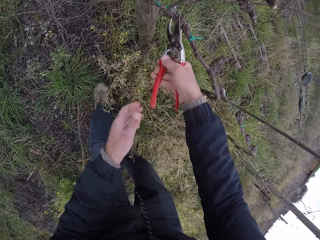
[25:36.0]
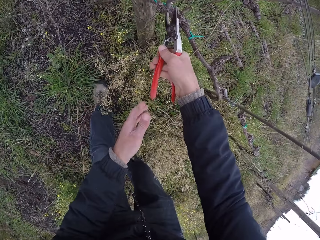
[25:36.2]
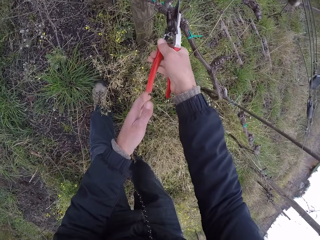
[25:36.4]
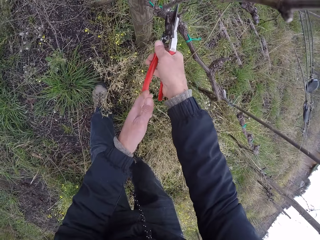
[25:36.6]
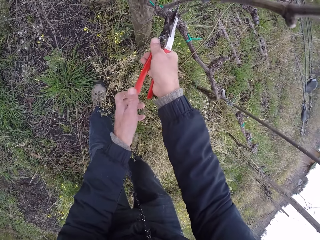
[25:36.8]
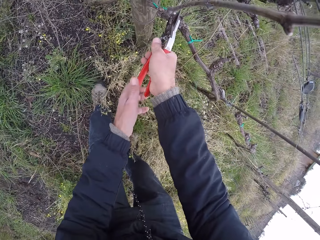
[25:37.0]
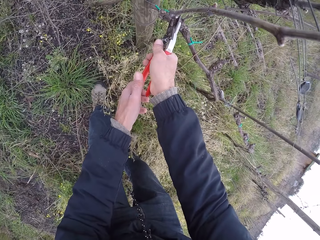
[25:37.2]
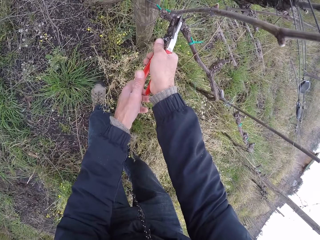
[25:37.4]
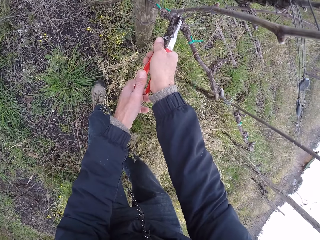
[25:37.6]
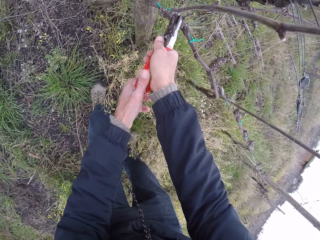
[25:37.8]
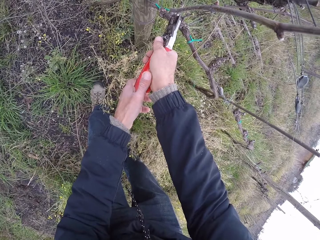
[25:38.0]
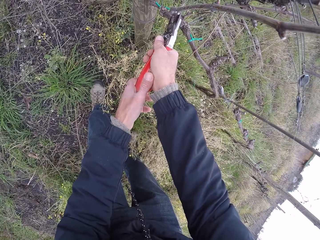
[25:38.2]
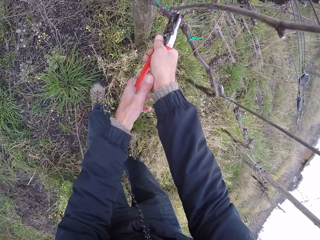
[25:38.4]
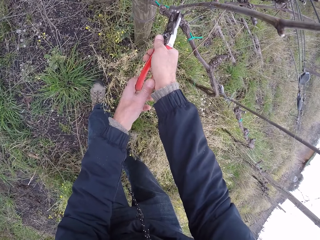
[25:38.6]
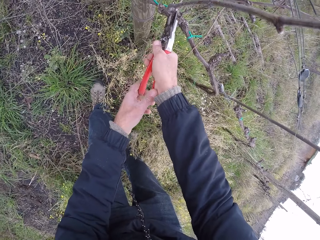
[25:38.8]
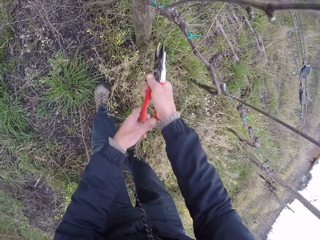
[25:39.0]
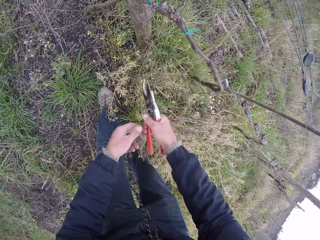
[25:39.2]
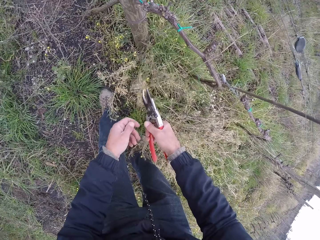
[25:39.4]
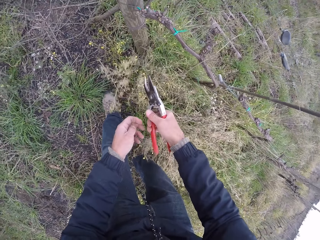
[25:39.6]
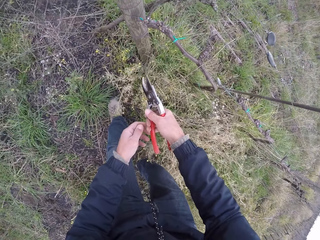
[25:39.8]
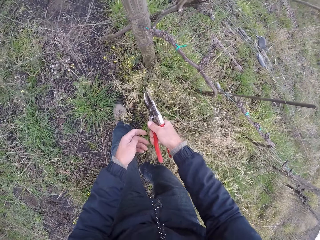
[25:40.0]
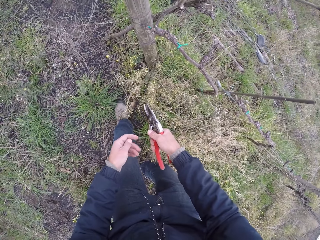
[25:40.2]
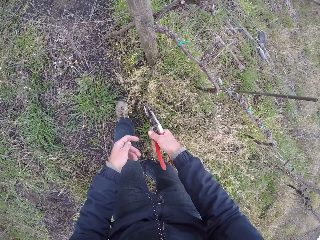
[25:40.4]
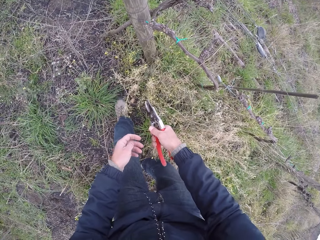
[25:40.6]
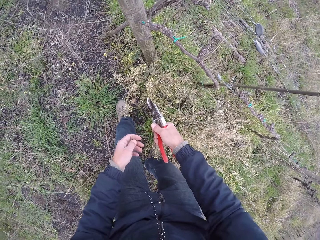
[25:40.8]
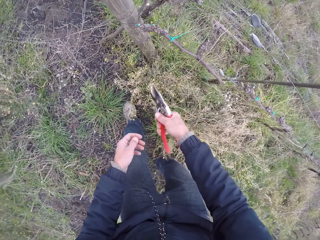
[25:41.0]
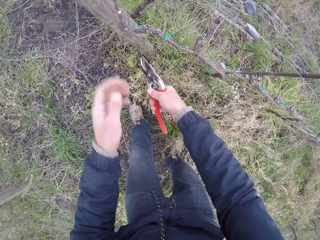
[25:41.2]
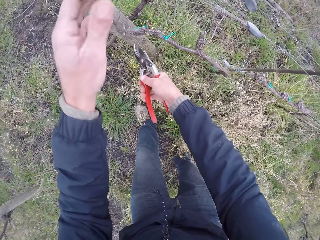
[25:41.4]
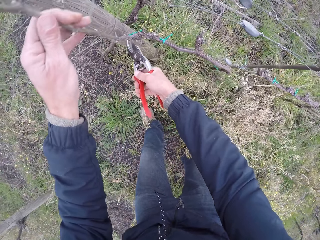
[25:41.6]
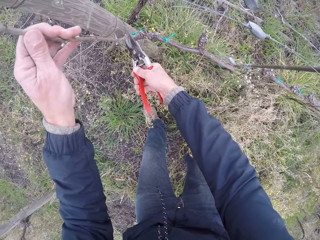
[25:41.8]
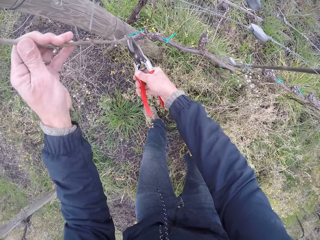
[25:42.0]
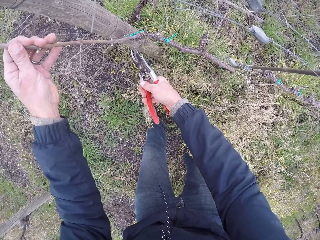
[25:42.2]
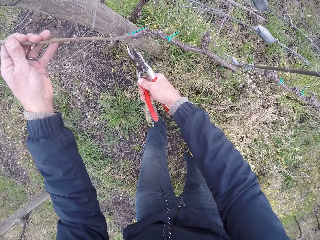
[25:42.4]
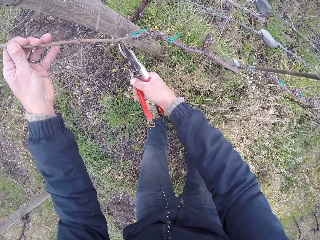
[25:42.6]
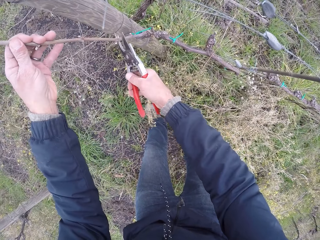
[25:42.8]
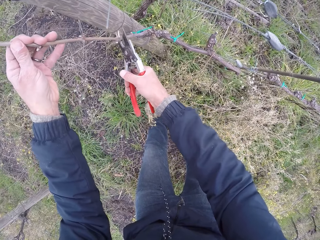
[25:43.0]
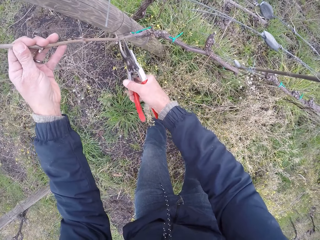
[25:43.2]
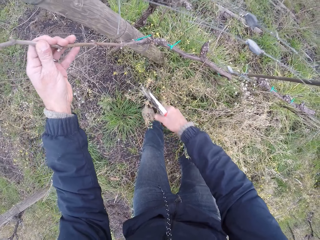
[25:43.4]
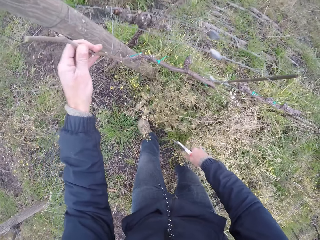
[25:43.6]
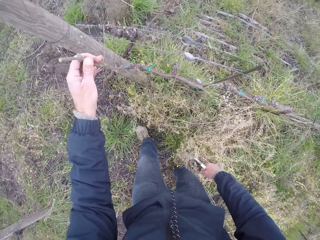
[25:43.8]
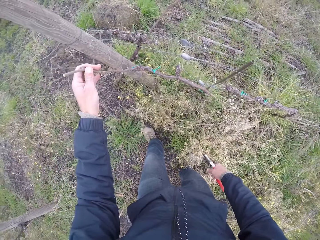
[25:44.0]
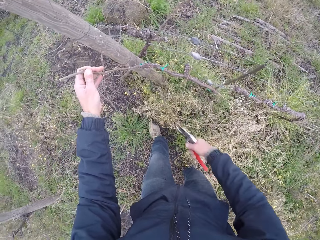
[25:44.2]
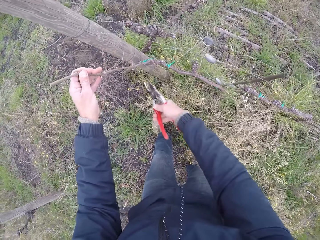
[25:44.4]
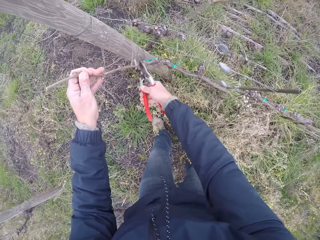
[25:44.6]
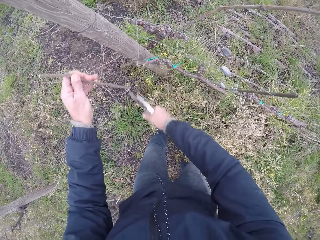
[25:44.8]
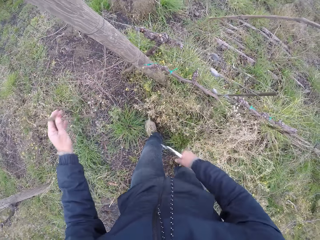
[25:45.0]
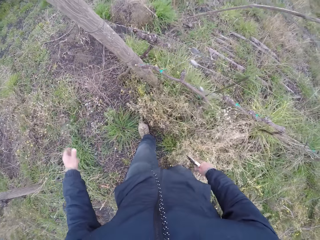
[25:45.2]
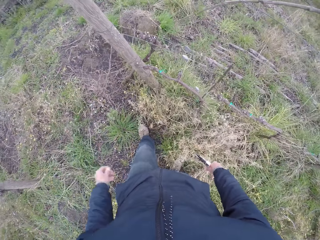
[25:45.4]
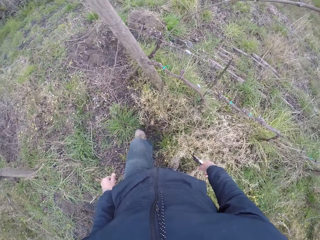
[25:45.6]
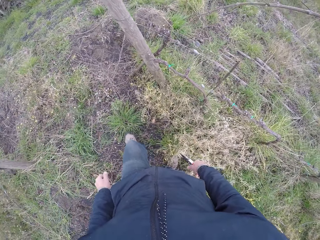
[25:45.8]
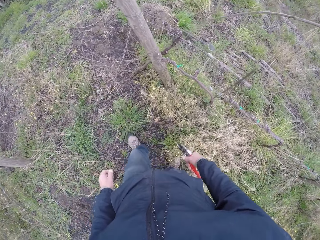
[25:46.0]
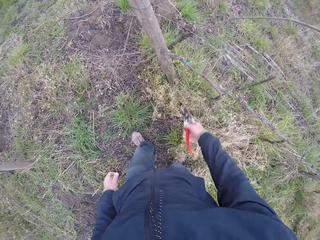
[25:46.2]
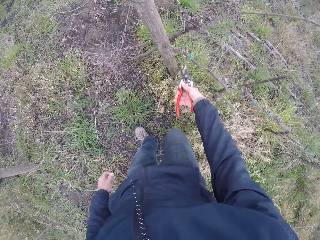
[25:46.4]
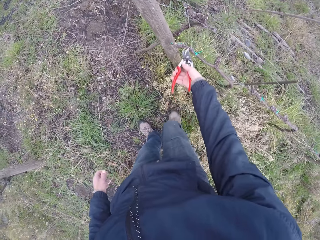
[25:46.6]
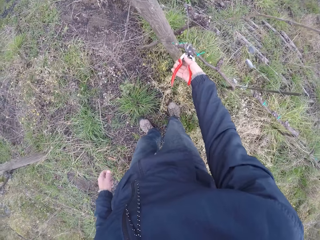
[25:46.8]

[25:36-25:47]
The camera wearer places the wire cutter or prune cutter on the branch with his right hand. He places his left hand on the wire cutter in his right hand. He removes the prune cutter from the fence. He places his left hand on a branch. He holds the branch with the left hand. He pulls the branch with his left hand. He places the wire cutter on the branch with his right hand. He removes the prune cutter from the branch. He cuts the branch with the wire cutter in his right hand. He drops the branch on the ground with his left hand.

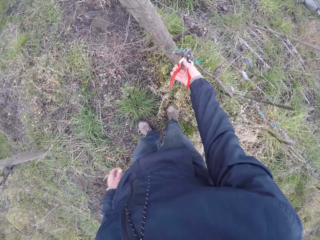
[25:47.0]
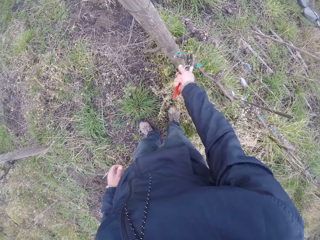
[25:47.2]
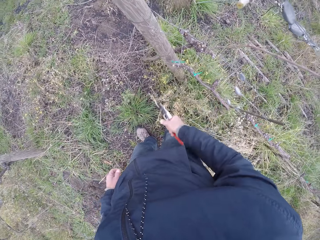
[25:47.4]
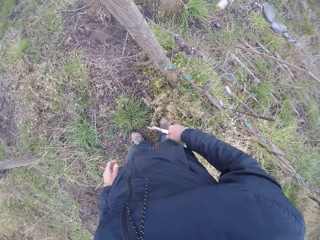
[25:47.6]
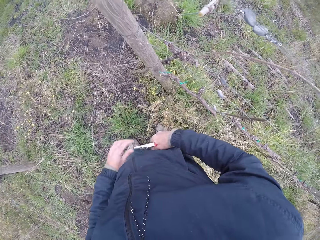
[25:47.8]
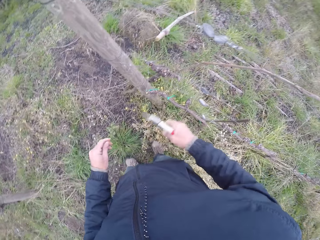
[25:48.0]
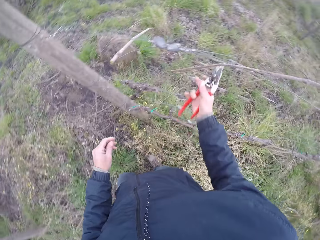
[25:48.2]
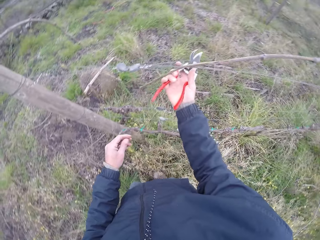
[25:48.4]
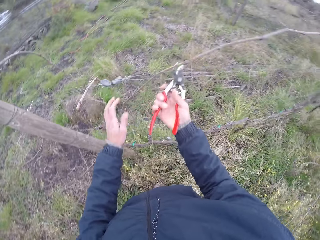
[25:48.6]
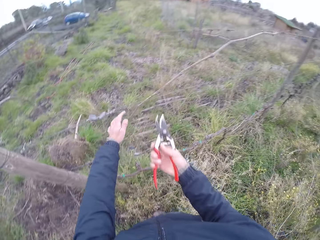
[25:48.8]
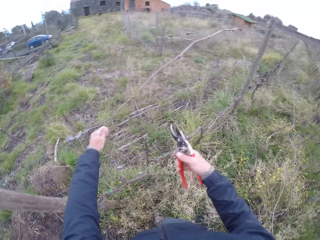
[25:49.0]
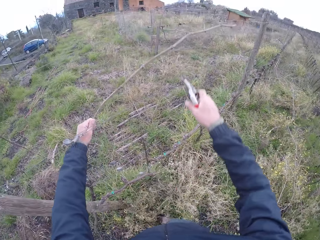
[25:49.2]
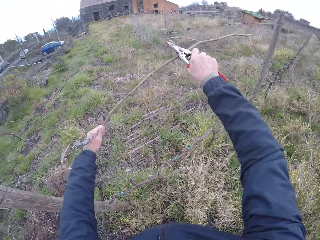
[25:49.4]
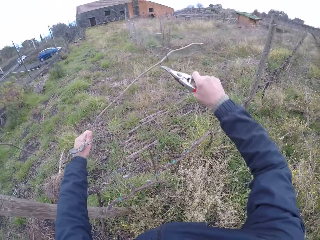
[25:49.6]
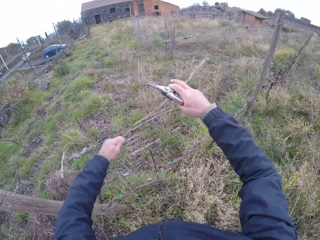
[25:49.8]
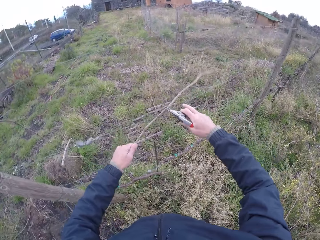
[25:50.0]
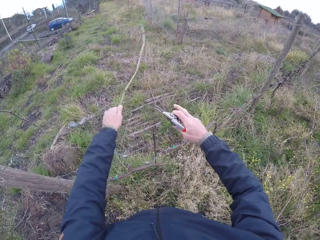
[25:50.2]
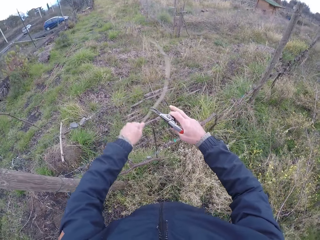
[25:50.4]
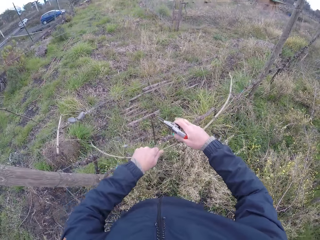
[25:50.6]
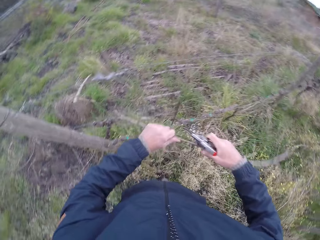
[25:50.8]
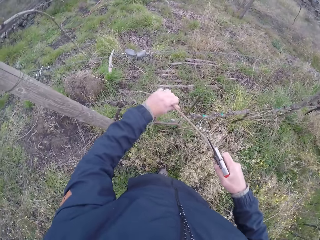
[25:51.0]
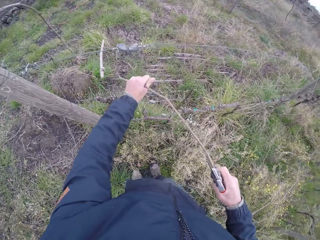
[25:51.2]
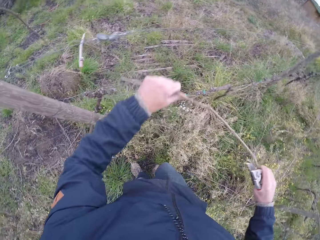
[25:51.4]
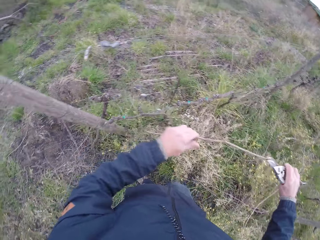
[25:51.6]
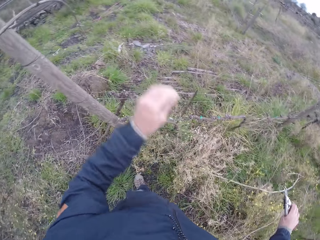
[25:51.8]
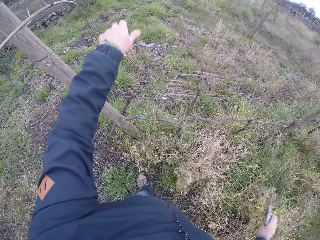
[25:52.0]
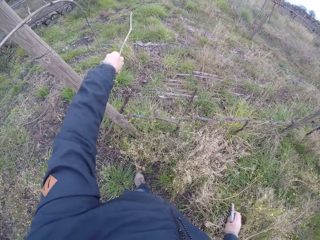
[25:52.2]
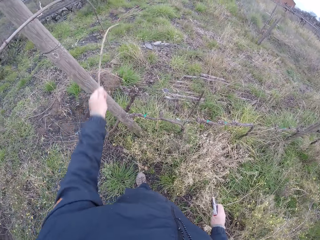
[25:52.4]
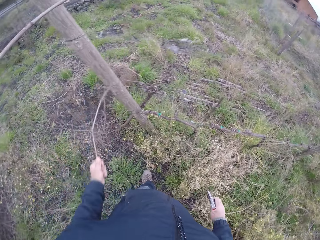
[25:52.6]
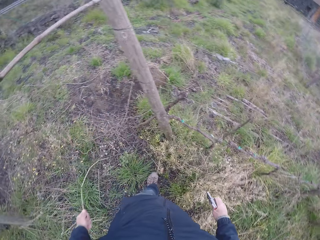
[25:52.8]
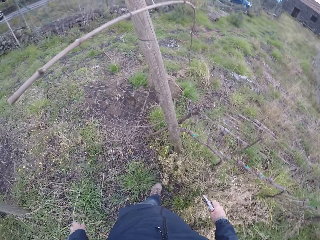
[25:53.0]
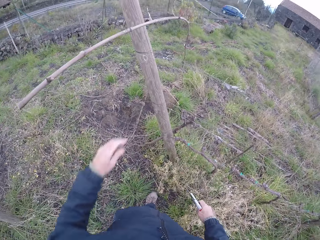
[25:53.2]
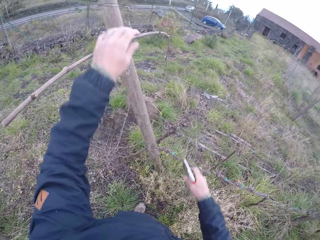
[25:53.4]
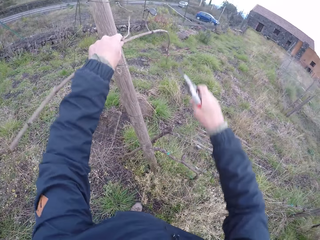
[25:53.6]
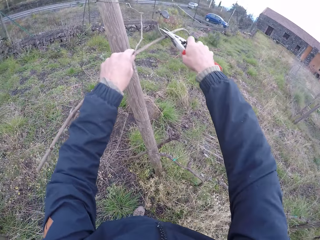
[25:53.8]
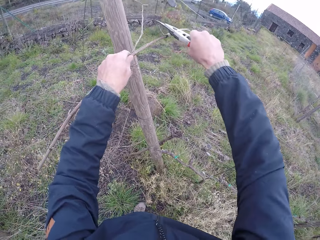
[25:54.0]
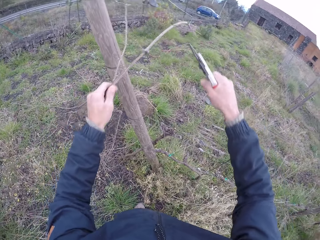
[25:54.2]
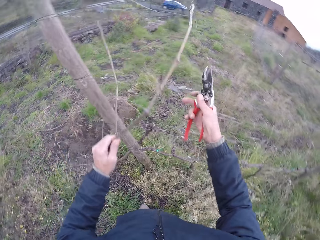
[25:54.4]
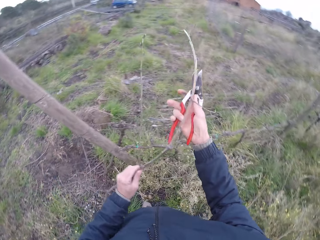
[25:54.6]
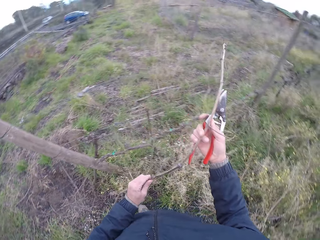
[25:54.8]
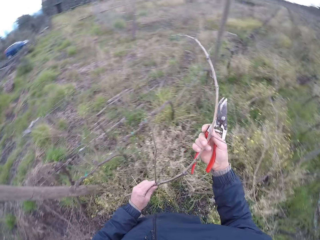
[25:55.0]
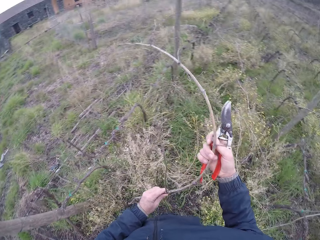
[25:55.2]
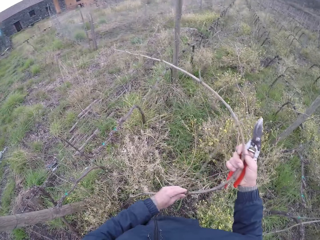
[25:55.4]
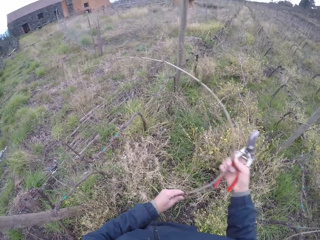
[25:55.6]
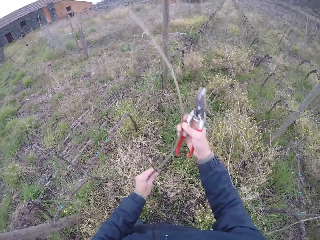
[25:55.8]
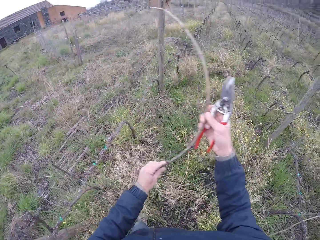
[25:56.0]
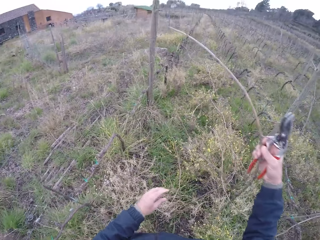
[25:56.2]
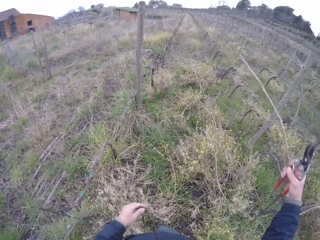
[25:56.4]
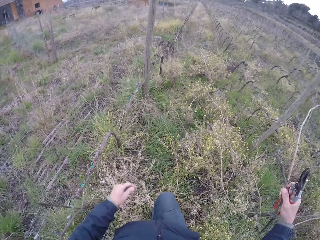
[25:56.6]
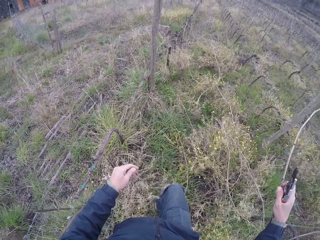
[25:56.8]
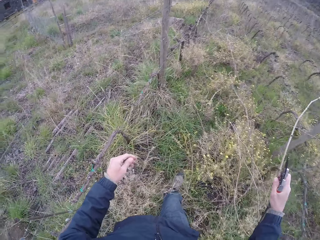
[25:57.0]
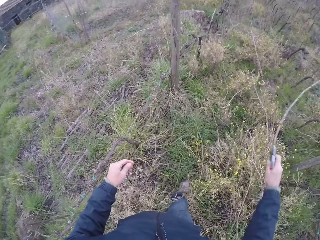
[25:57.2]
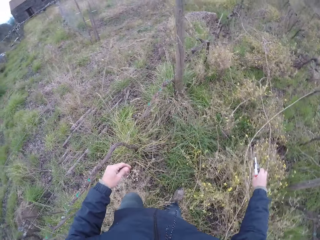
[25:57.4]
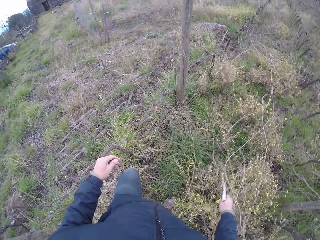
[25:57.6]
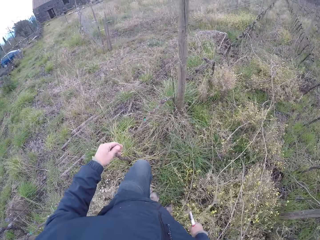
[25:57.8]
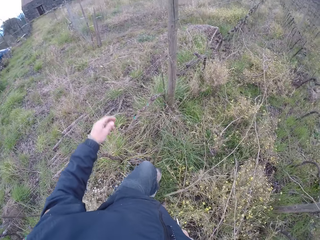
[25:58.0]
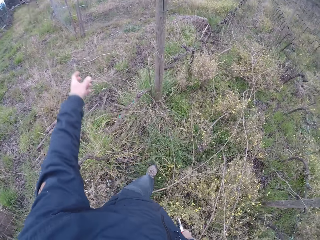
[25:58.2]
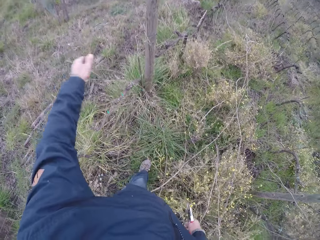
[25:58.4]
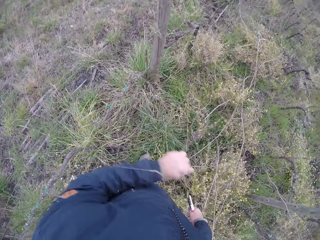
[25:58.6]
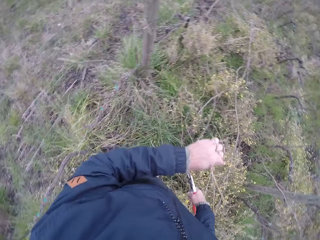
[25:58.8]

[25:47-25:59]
The camera wearer places the wire cutter on the branch with his right hand. He cuts the branch with the wire cutter in his right hand. He cleans the wire cutter in his right hand with his left hand. He pulls the branch from the wire with his right hand. He holds the branch on the fence. He pulls the branch from the wire with his left hand. He cuts the branch from the wire with the wire cutter in his right hand. He places his right hand on the branch in his left hand. He pulls the branch from the wire with both hands. He drops the branch on the ground with both hands. He pulls a branch from the wire with his left hand. He drops the branch on the ground with his left hand. He pulls a branch from a pole with his left hand. He cuts the branch with the wire cutter in his right hand. He places the branch in his right hand with his left hand. He drops the branch on the ground with his left hand. He pulls a branch from the wire with his left hand. He grabs the branch on the fence.
